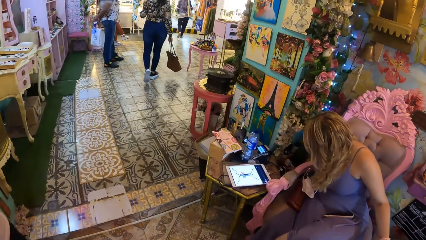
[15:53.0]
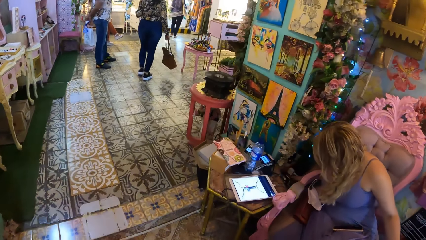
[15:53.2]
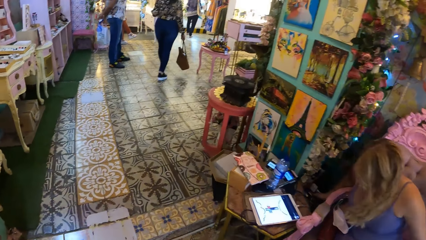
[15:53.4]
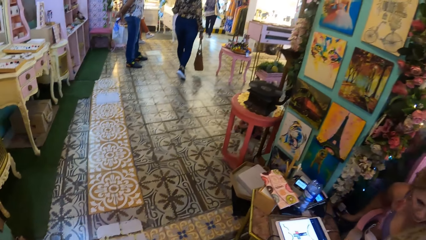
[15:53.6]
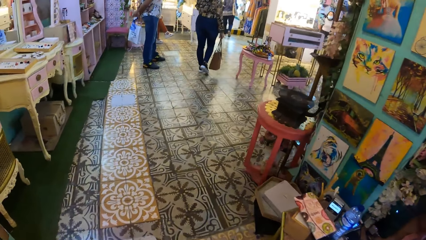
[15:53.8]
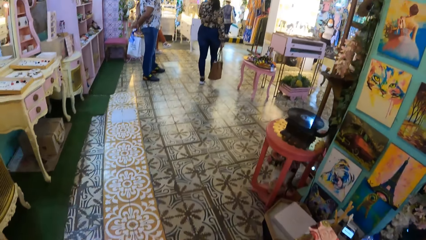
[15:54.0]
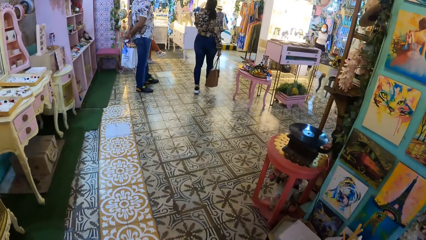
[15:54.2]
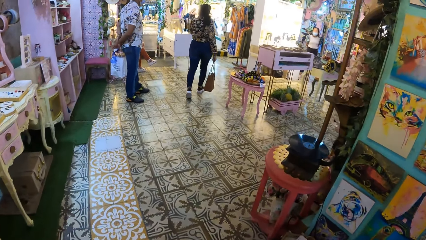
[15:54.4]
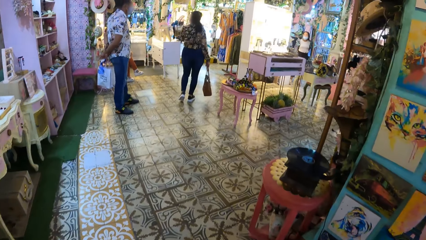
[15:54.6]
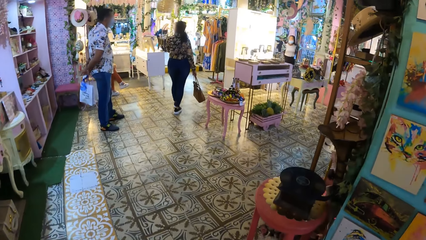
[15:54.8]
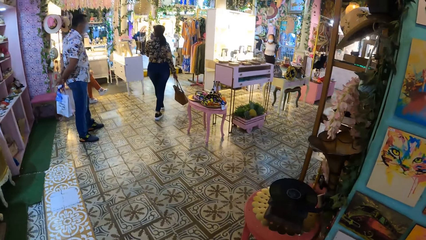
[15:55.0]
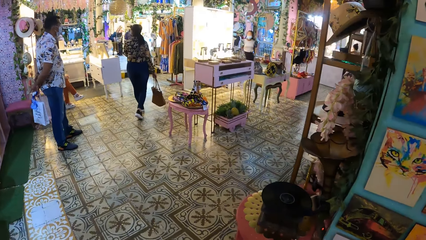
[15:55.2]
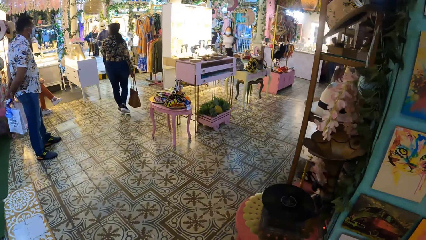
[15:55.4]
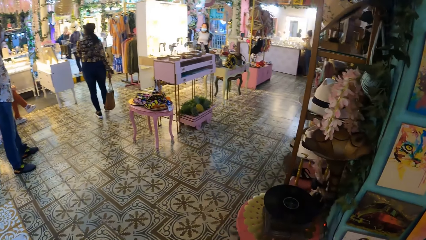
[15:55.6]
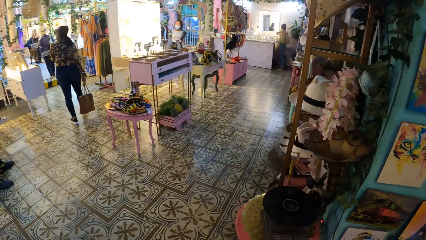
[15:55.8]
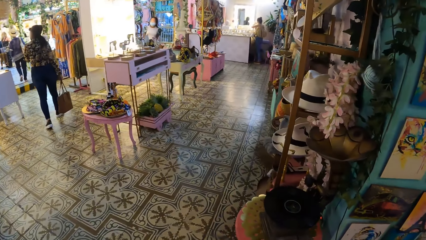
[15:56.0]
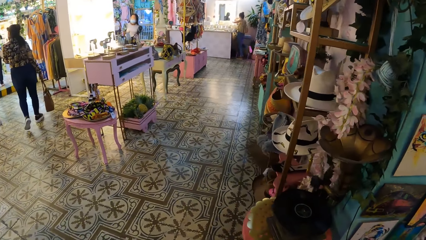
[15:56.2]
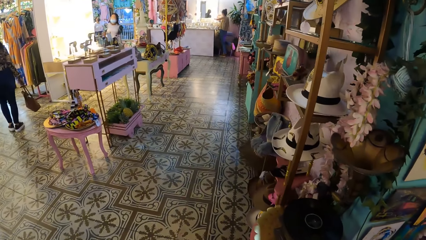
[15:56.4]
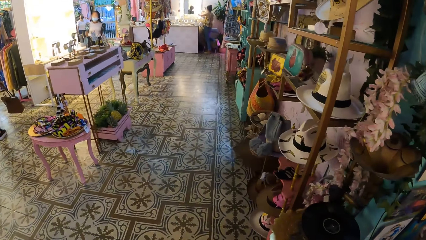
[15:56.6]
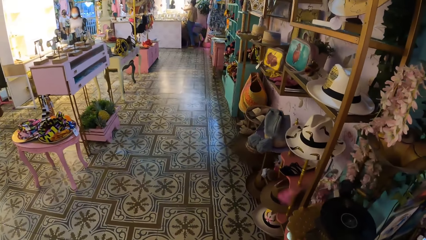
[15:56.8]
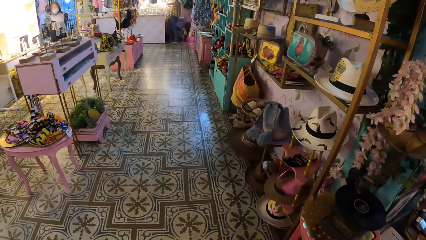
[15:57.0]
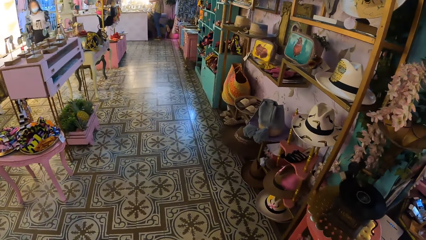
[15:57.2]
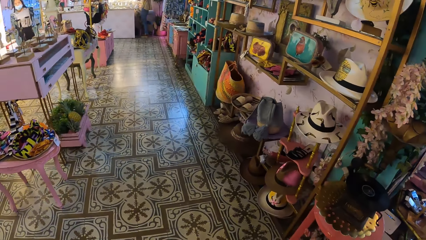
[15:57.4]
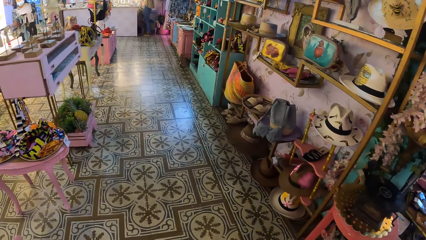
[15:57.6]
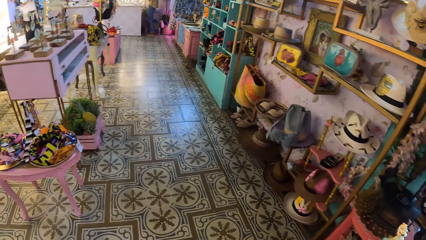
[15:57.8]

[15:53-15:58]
The camera wearer walks in the market.

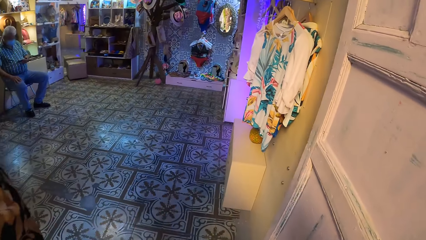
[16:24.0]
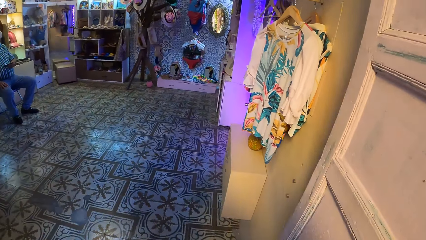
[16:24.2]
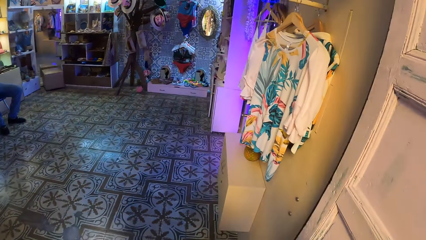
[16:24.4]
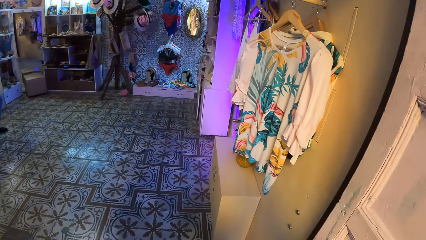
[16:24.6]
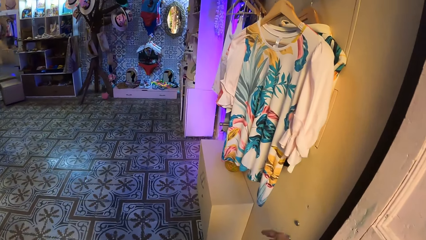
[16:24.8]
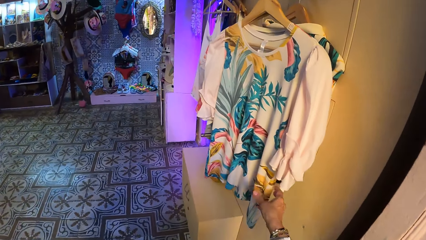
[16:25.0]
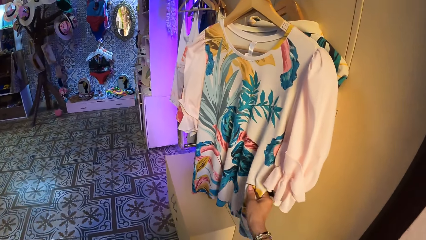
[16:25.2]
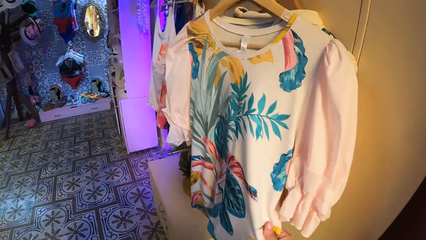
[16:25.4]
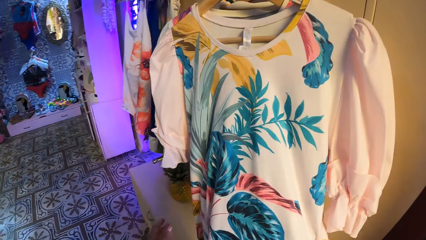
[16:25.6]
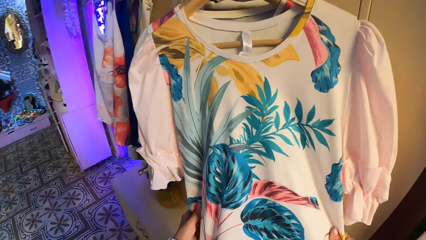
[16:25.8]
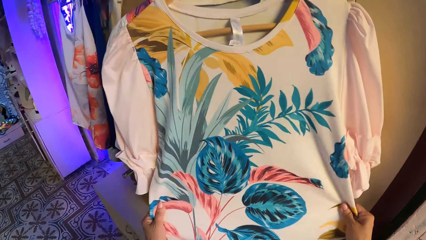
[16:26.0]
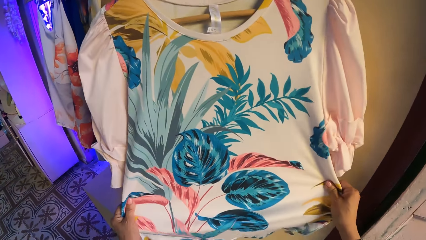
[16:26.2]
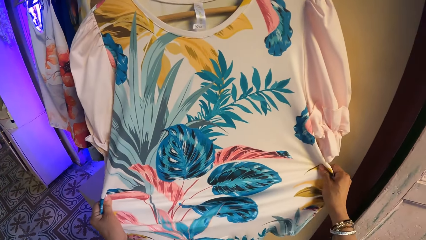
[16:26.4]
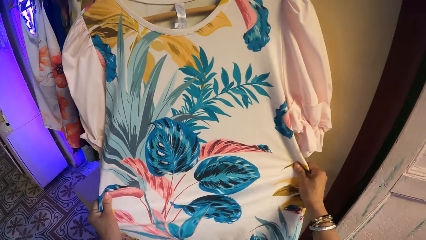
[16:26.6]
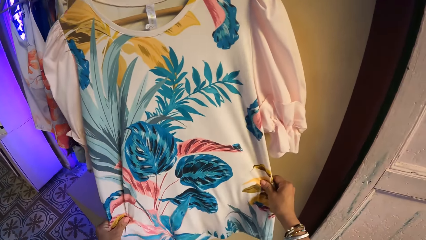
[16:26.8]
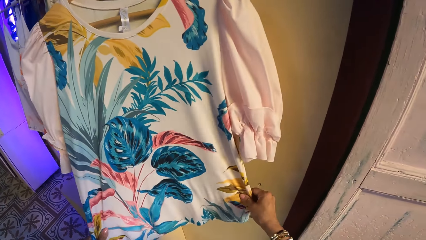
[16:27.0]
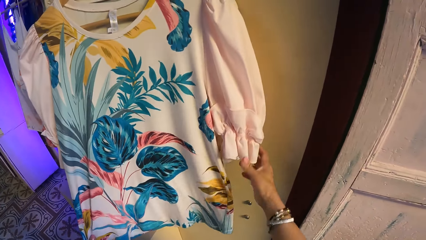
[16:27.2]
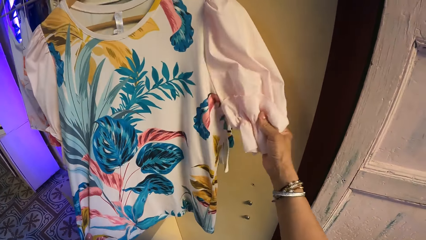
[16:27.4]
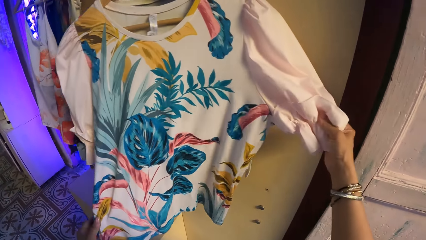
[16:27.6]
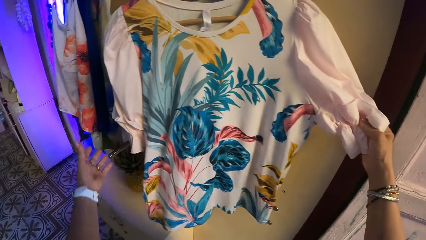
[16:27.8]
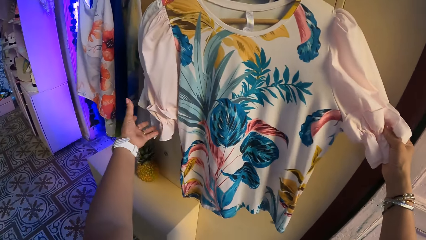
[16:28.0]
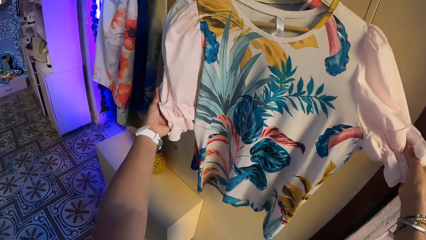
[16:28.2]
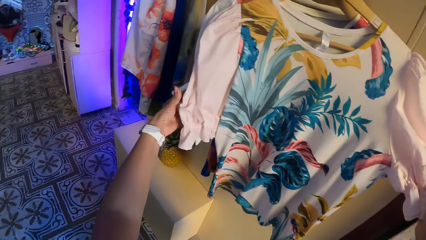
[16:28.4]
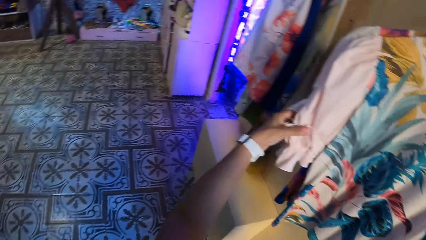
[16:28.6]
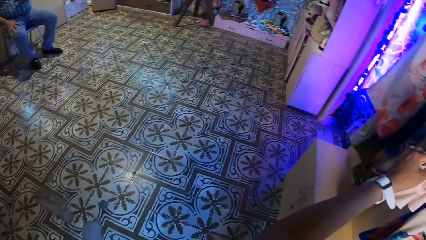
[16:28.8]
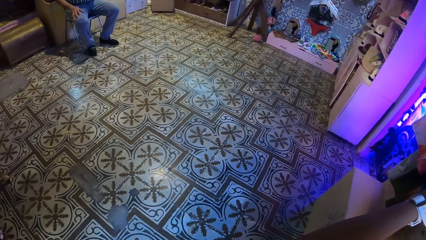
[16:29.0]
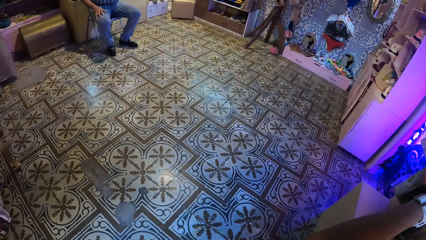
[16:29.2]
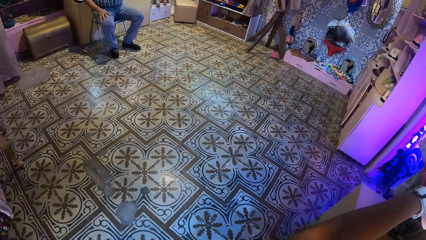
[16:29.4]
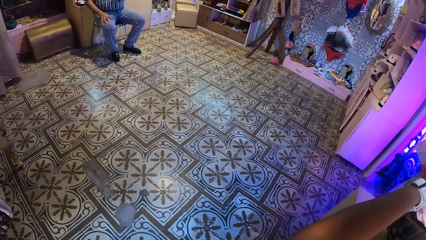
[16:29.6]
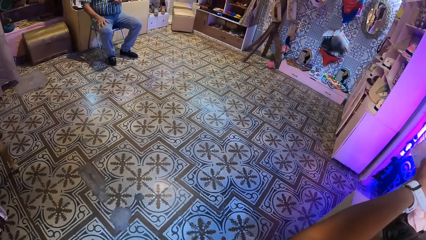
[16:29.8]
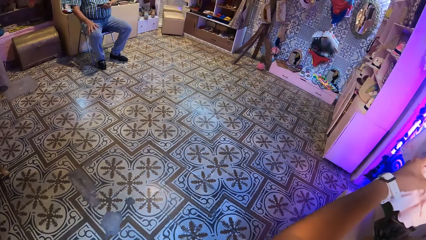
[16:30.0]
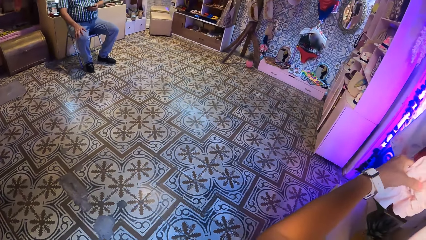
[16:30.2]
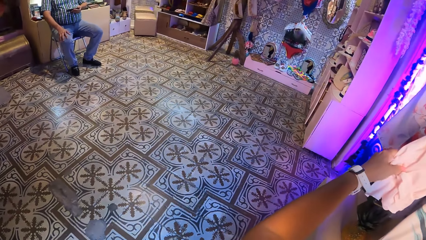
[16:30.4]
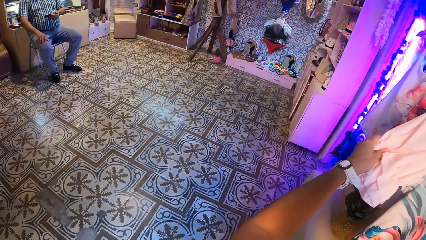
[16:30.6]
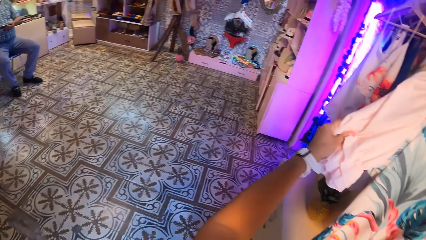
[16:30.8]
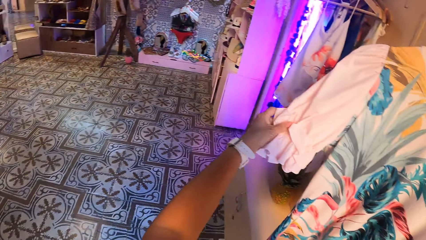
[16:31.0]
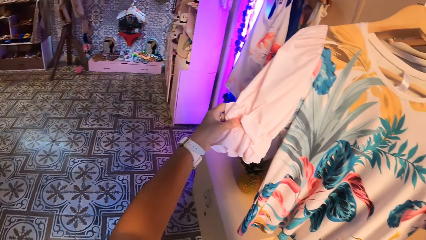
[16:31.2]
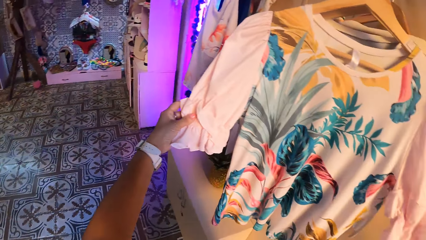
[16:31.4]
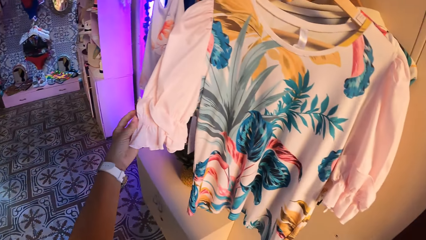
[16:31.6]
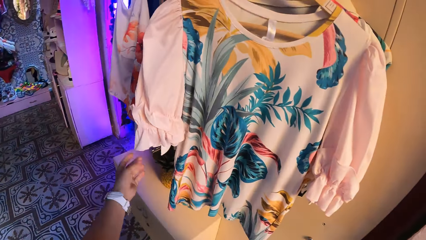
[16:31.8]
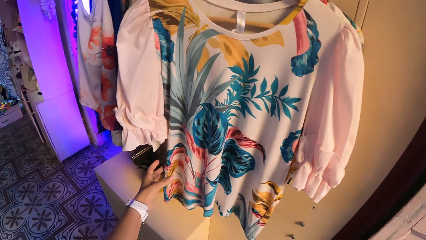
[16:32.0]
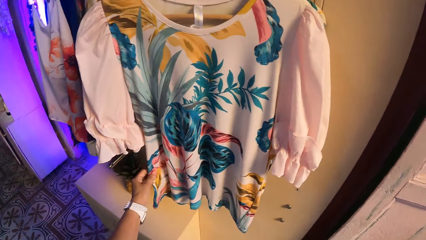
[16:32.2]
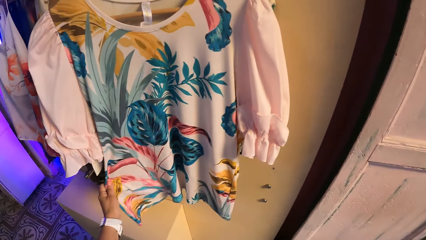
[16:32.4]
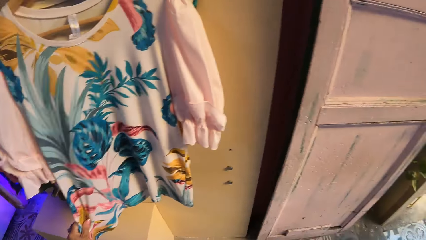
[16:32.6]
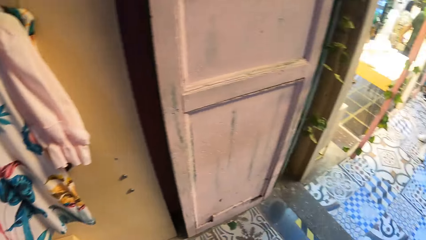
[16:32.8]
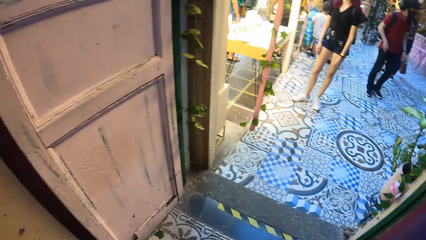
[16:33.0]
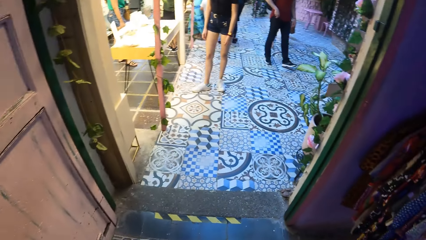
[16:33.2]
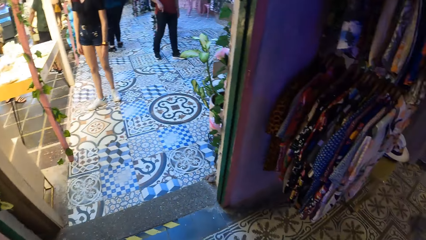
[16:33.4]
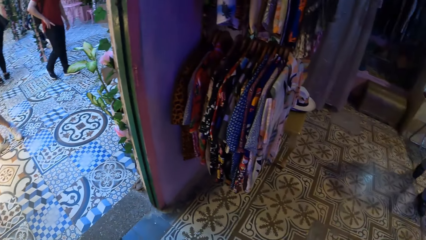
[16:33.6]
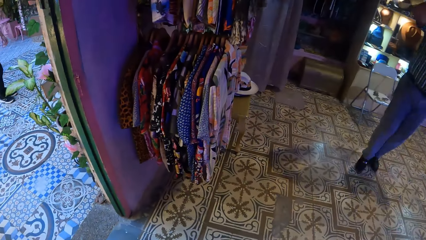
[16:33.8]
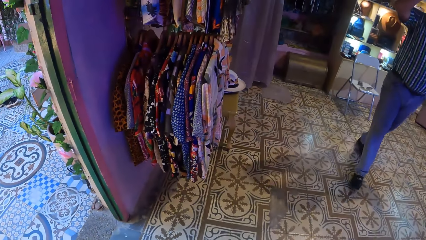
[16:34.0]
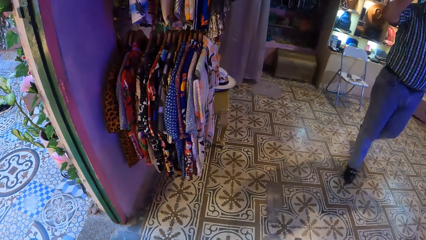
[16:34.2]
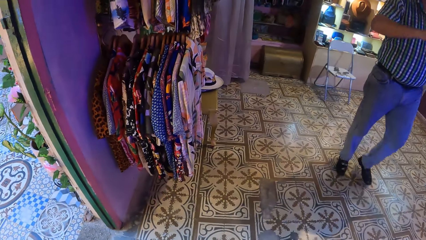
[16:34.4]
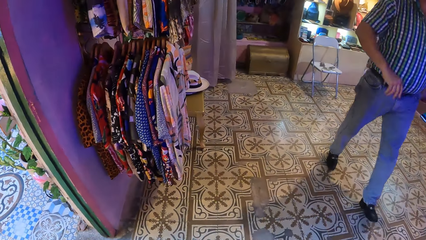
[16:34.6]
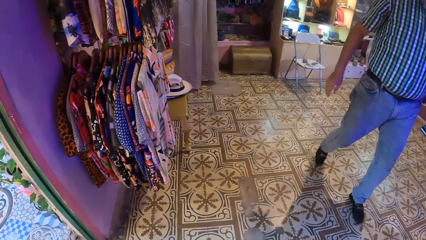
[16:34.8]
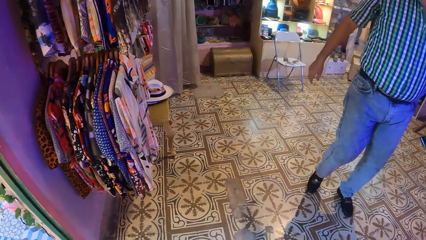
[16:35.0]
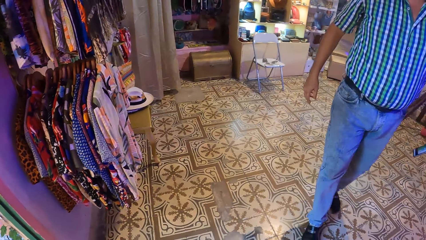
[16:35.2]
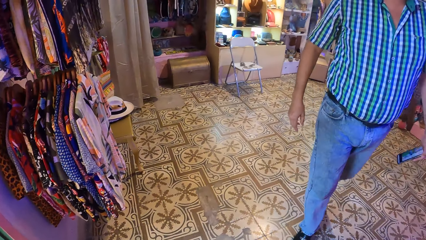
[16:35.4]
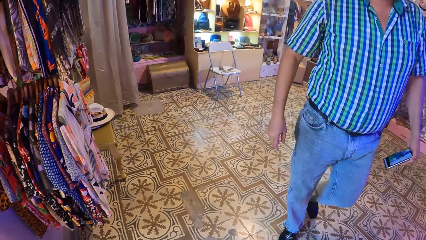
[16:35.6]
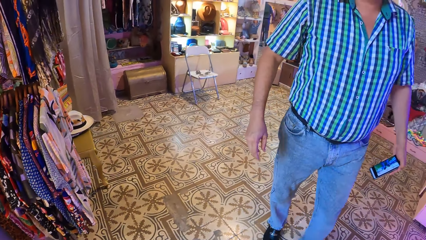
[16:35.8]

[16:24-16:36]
The camera wearer touches the cloth on the hanger. They adjust a hanged blouse. They stare around the shop. They look around in the showroom.
